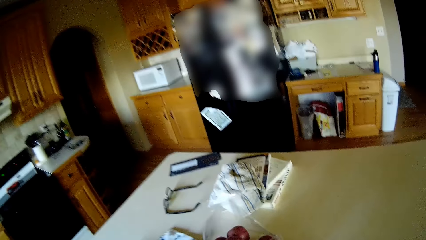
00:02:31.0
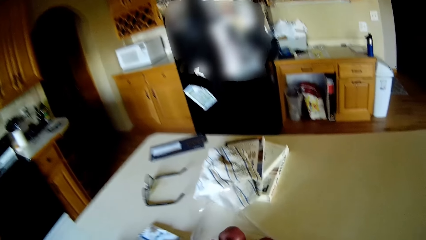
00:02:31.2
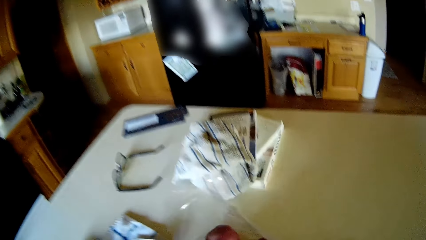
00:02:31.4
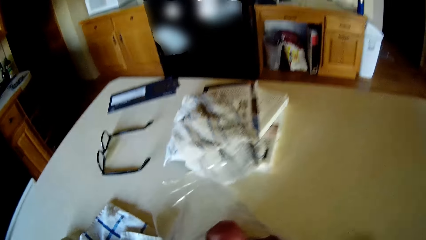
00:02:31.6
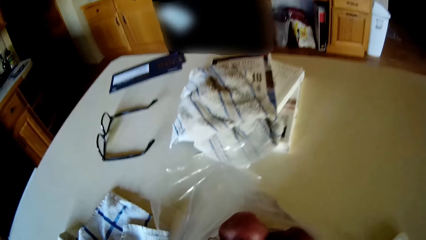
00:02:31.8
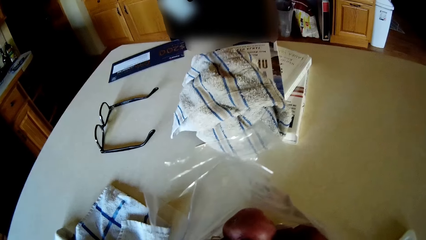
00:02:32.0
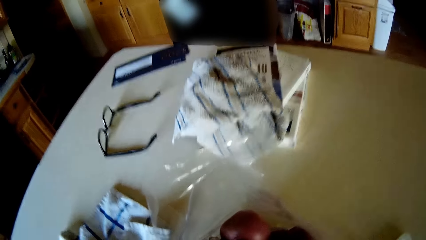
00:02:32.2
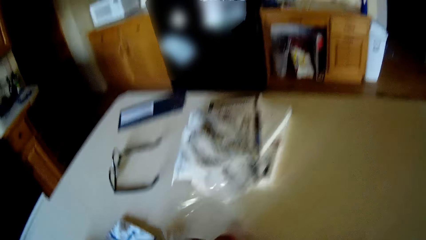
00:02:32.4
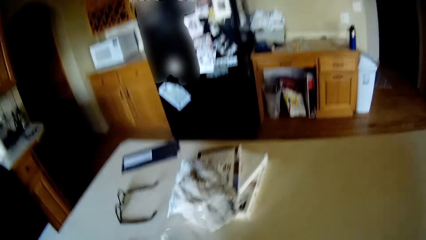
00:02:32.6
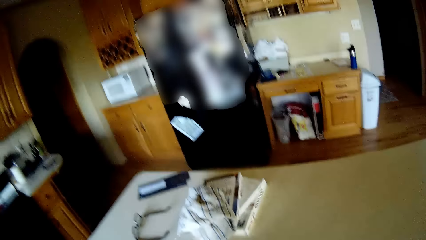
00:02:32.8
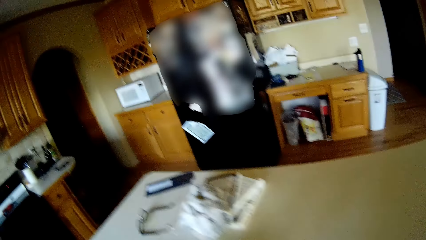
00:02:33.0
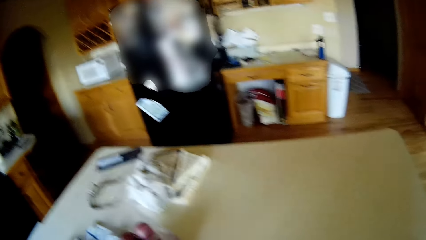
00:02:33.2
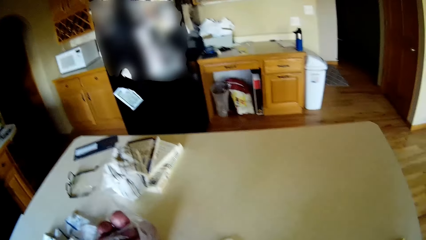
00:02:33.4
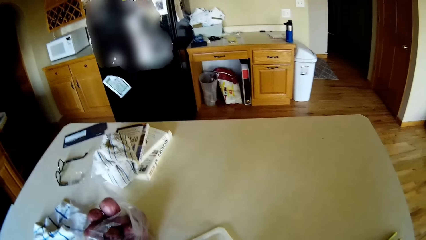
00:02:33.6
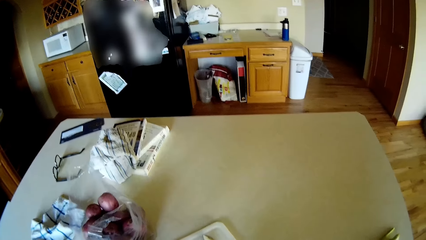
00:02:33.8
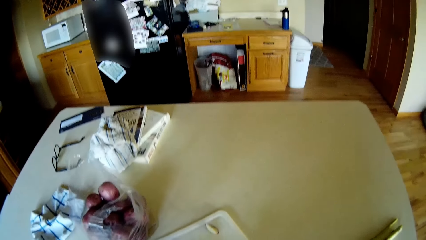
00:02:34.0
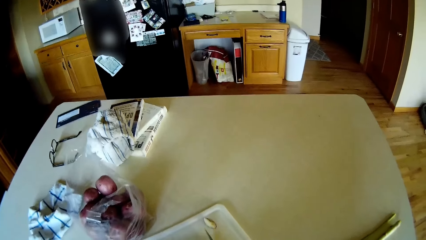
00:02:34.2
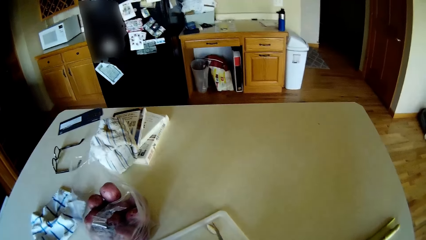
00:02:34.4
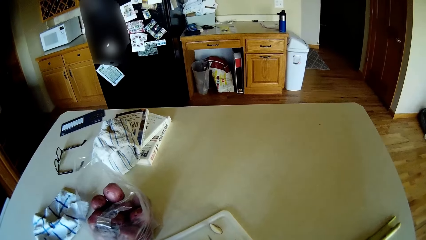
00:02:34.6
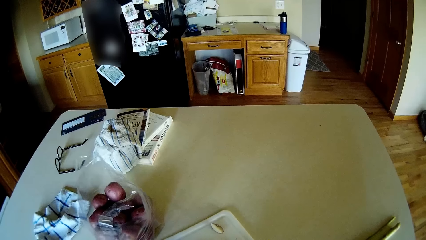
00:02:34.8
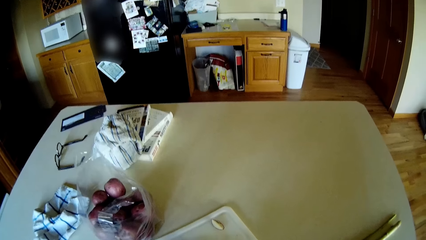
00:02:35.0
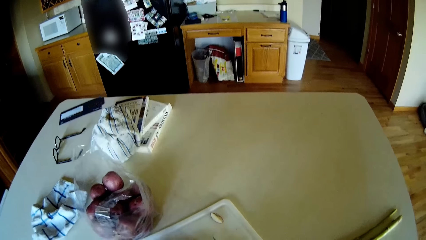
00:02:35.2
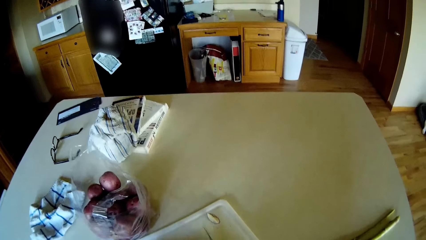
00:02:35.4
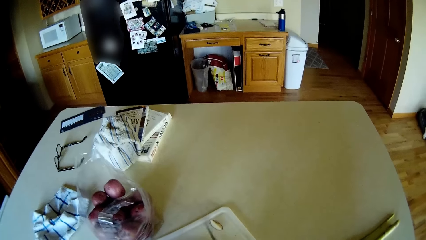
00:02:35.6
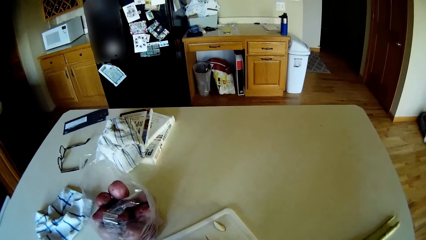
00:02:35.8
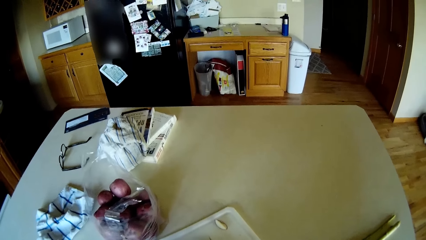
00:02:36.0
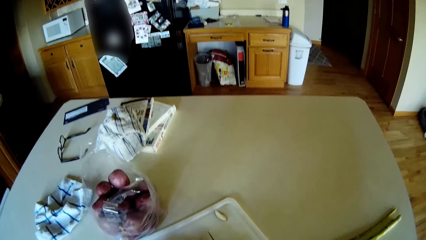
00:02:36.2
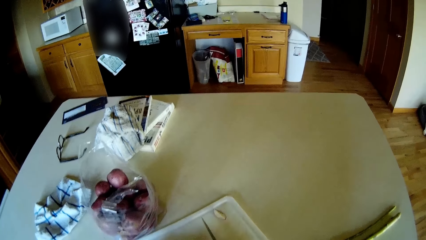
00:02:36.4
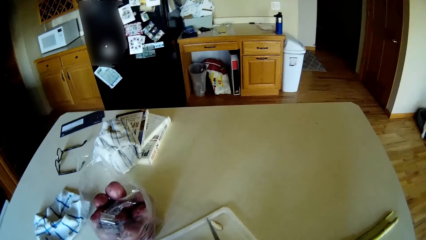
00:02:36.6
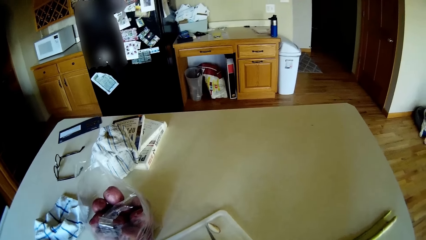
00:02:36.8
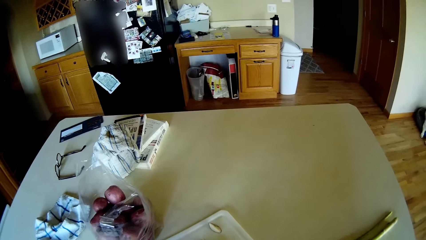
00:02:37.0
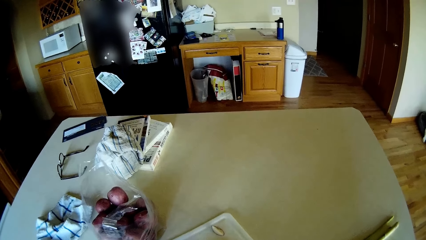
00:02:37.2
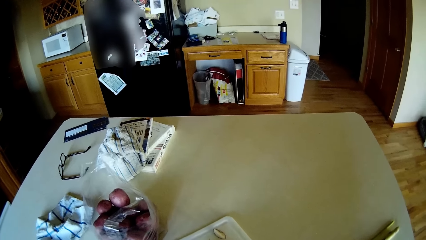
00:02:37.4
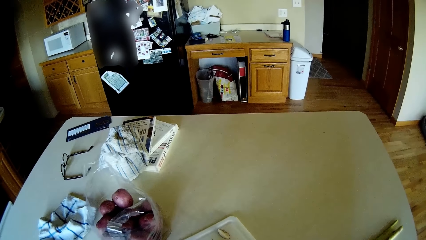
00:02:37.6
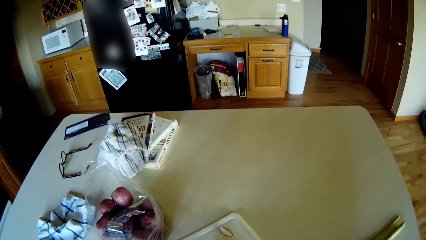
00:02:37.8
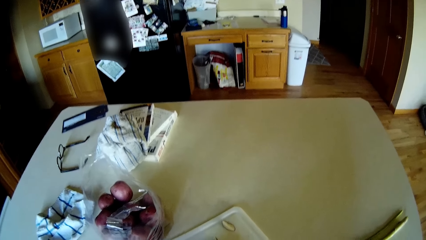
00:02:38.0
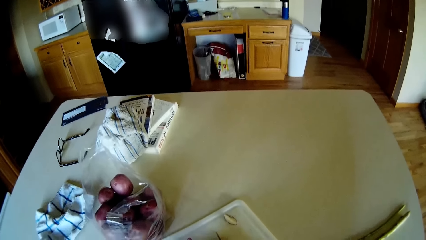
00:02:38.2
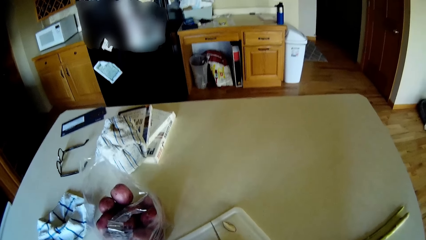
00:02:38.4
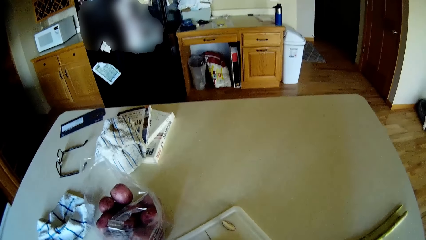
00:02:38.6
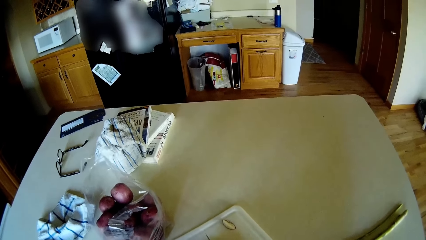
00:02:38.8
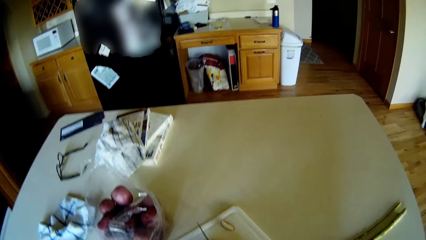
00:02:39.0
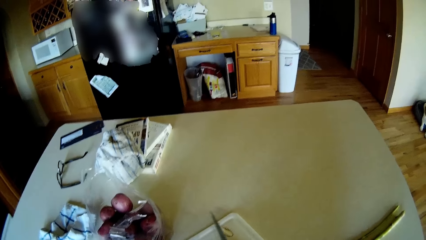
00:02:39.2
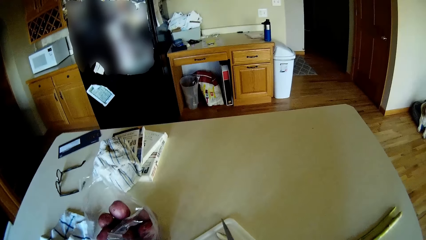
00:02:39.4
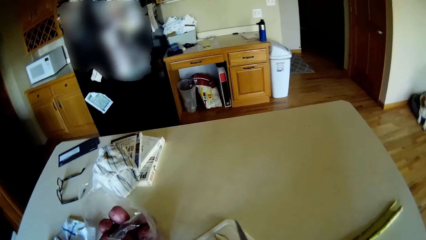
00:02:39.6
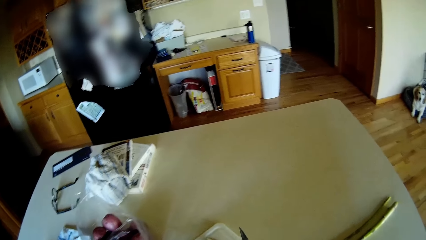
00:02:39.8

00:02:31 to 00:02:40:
The camera wearer takes another potato. They chop the potato.

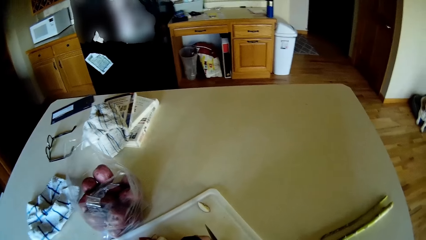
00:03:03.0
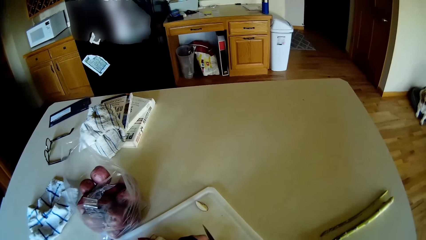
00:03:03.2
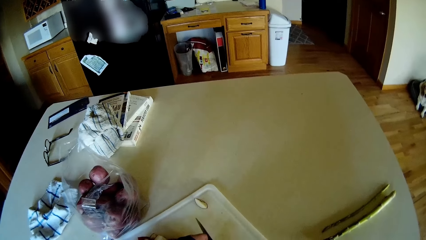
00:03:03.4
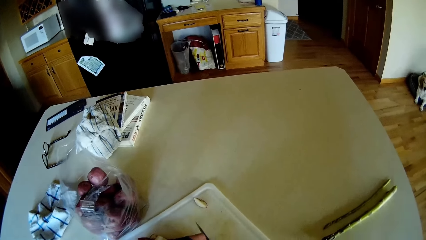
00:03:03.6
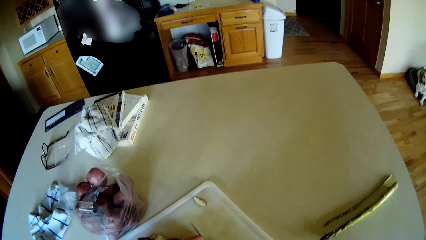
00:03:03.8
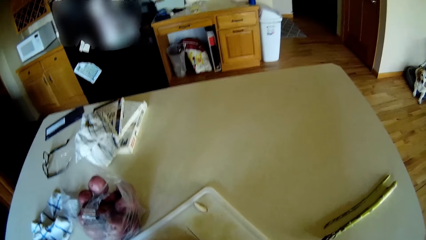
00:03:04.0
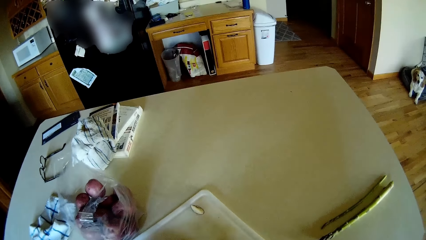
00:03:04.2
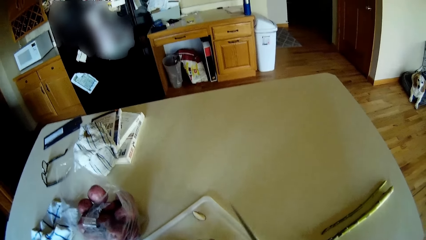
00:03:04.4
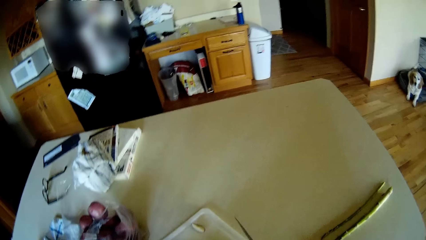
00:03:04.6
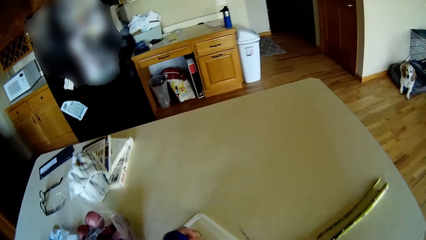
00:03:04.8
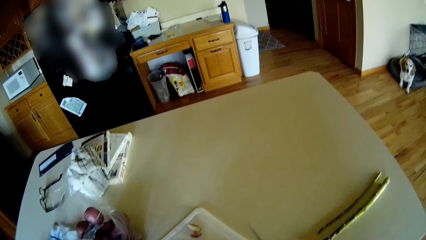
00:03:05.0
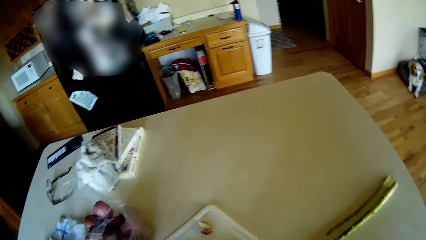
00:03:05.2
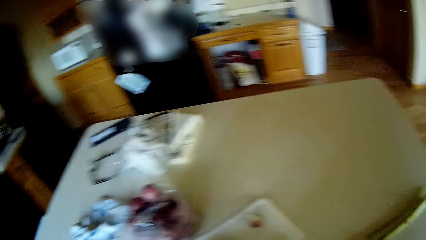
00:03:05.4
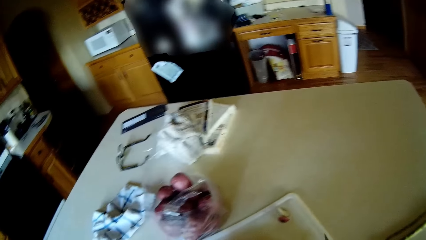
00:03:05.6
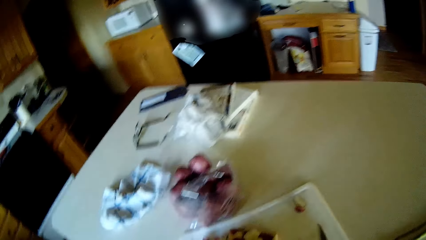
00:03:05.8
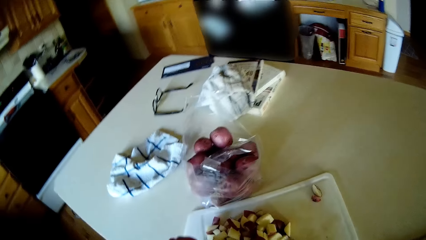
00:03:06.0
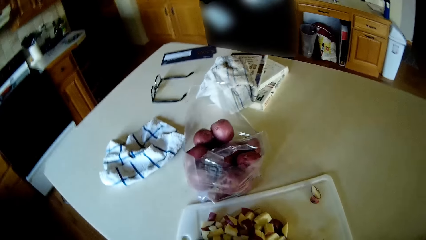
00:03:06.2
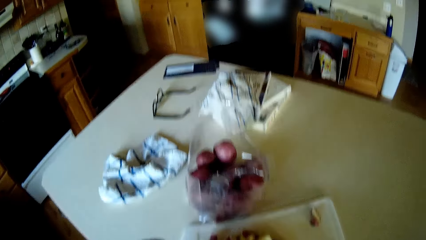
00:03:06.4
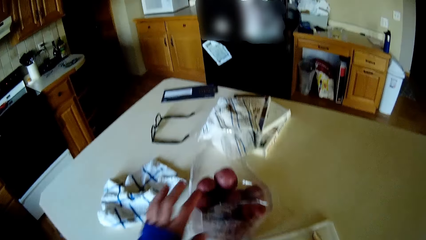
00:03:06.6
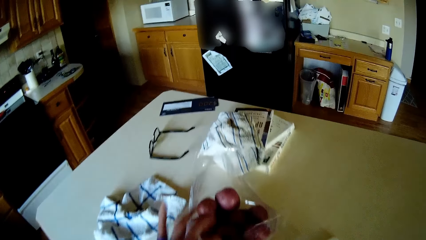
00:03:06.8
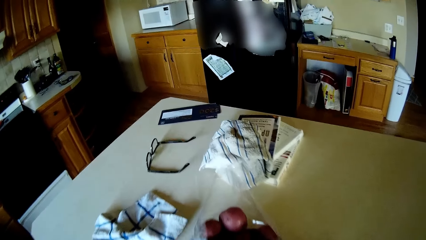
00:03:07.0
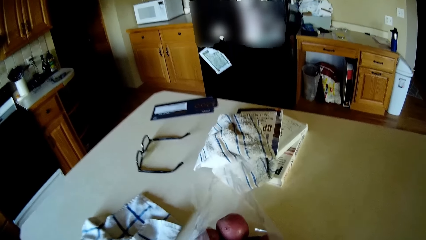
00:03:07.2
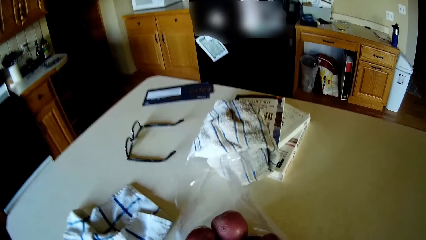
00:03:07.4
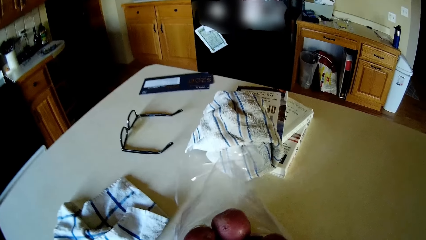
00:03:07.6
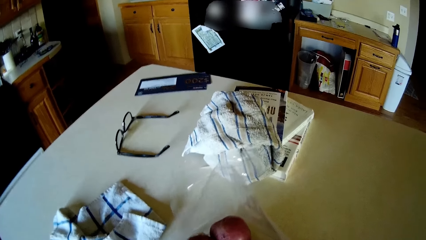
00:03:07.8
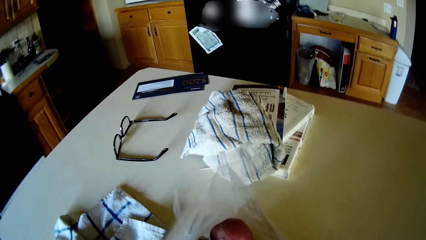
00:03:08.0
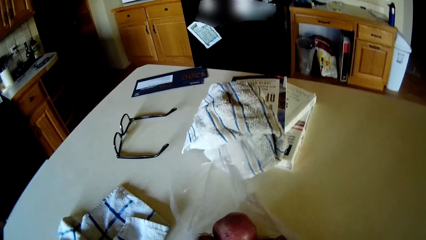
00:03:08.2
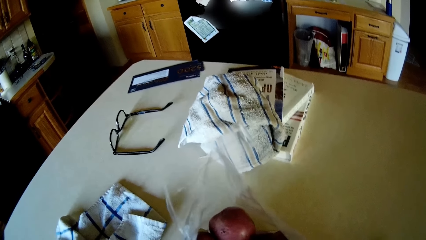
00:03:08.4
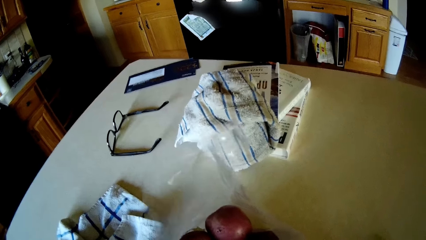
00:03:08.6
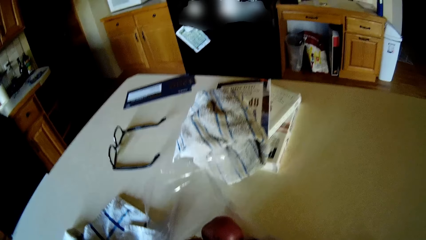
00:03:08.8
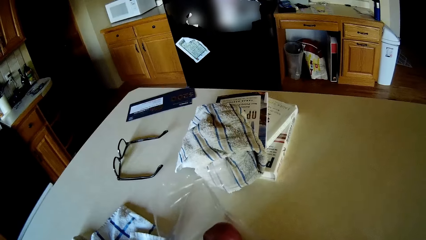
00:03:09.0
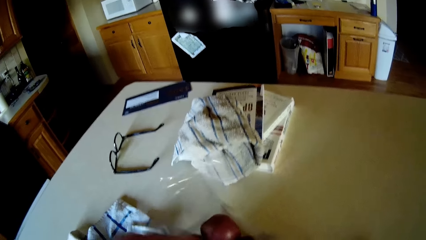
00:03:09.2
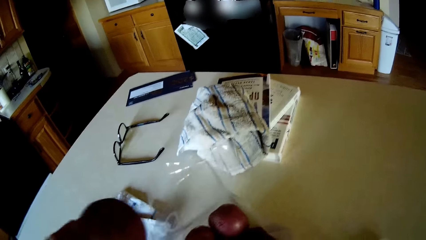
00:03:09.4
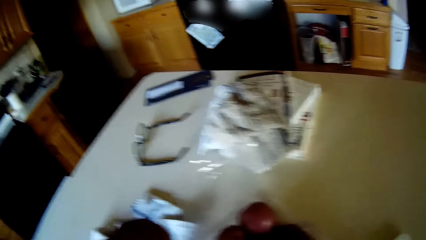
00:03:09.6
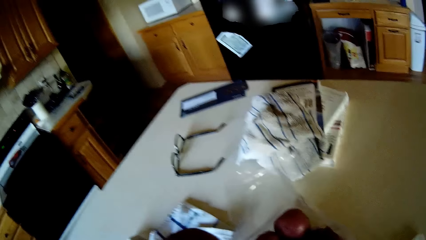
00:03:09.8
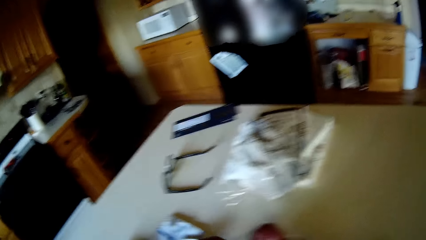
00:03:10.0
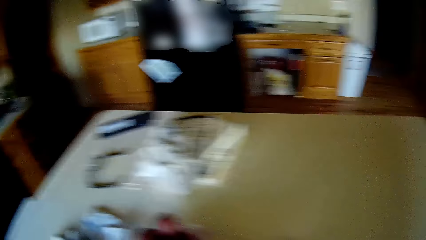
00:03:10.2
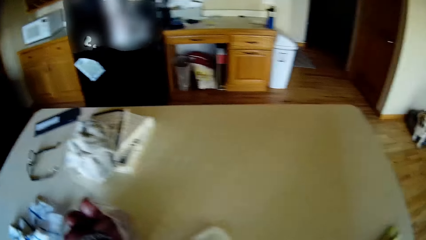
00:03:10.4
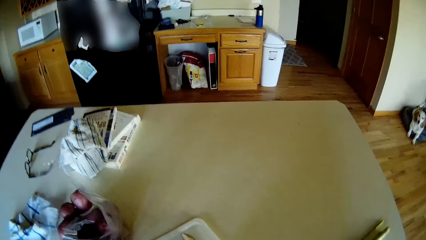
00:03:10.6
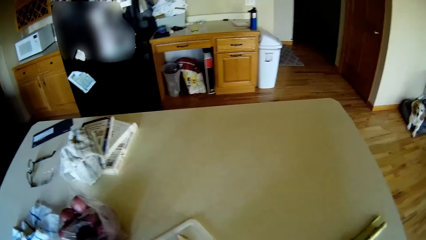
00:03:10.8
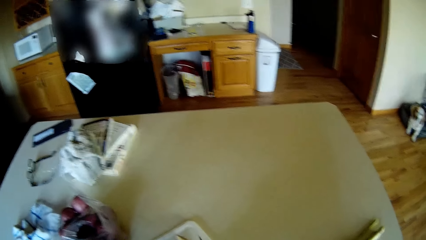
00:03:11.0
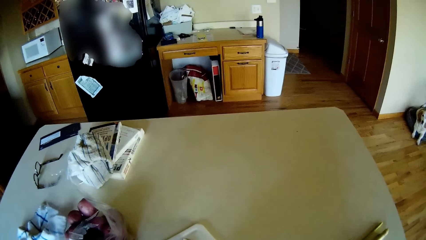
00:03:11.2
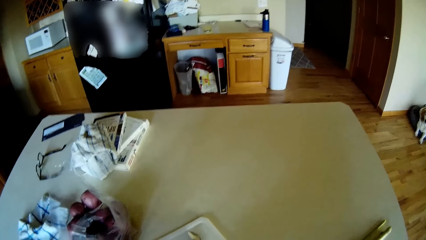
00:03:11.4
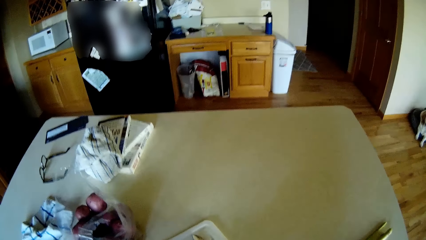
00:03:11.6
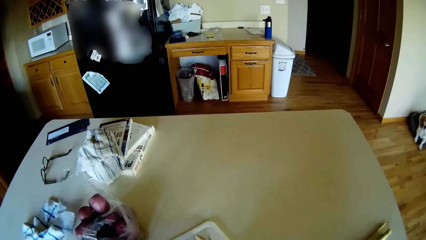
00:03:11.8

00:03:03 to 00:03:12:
The camera wearer throws a wedge of apple on the chopping board with her left hand. She touches the bag of apples with her left hand. She picks an apple or potato from the bag of apples with her left hand.
